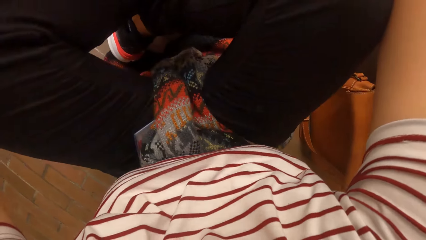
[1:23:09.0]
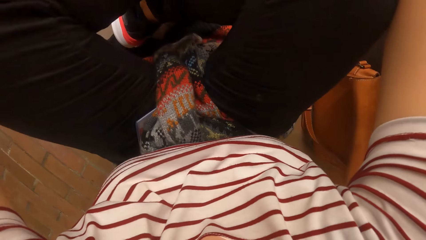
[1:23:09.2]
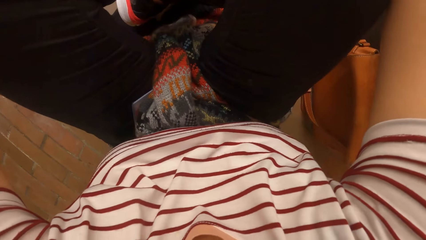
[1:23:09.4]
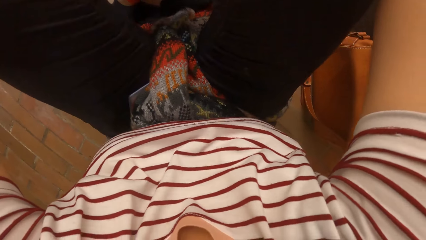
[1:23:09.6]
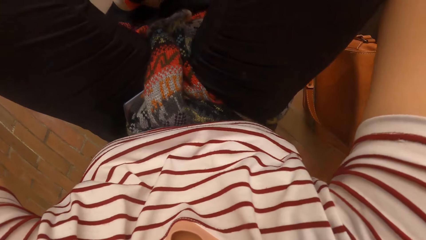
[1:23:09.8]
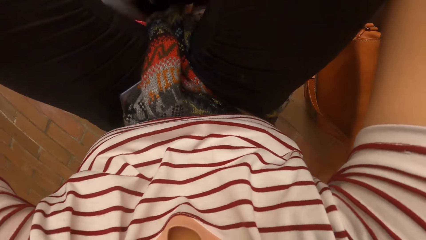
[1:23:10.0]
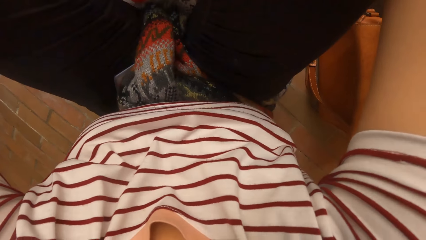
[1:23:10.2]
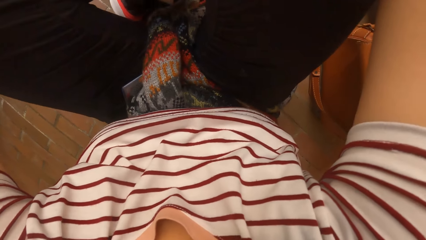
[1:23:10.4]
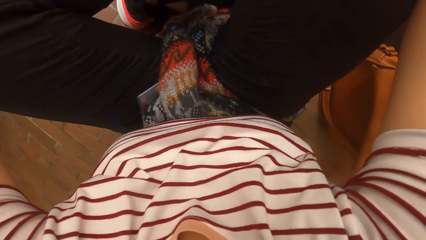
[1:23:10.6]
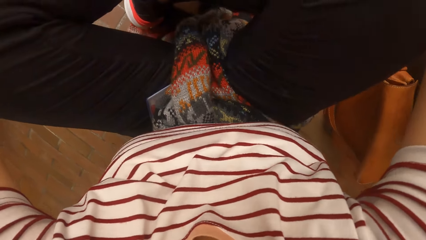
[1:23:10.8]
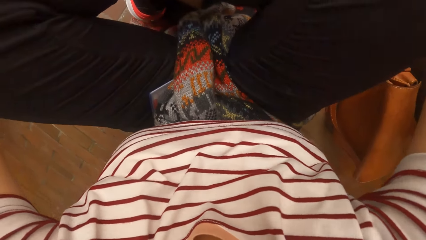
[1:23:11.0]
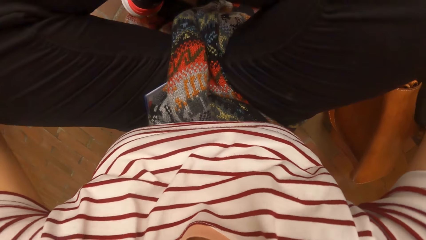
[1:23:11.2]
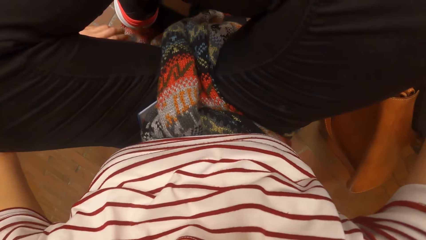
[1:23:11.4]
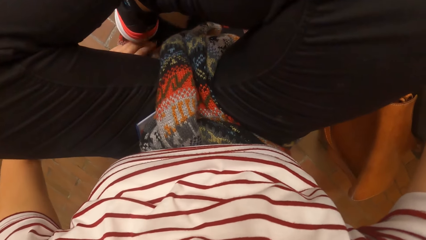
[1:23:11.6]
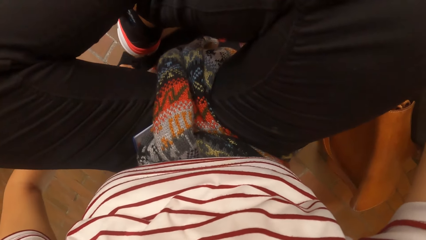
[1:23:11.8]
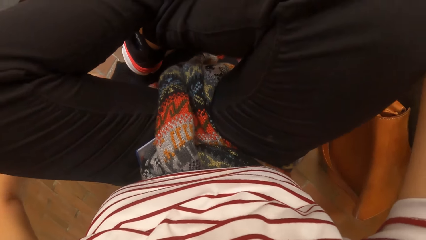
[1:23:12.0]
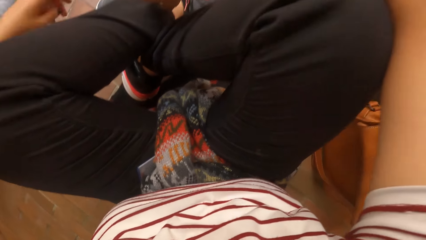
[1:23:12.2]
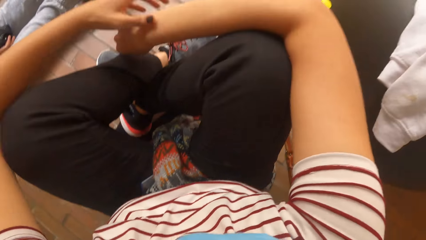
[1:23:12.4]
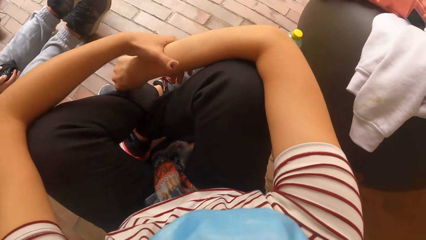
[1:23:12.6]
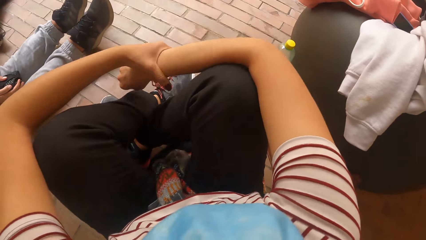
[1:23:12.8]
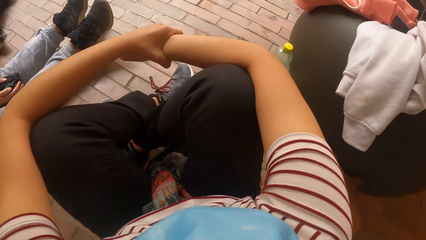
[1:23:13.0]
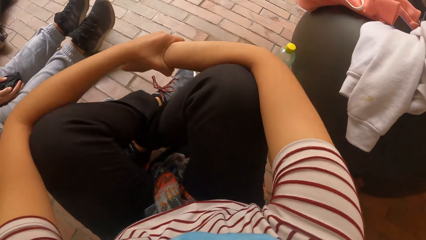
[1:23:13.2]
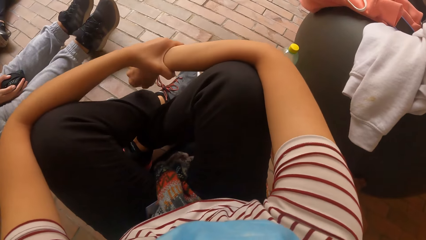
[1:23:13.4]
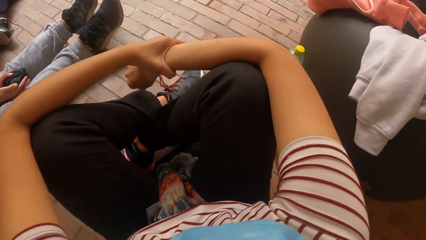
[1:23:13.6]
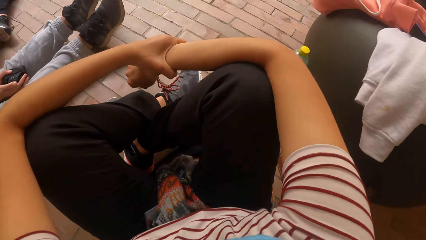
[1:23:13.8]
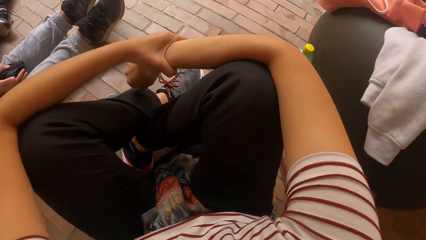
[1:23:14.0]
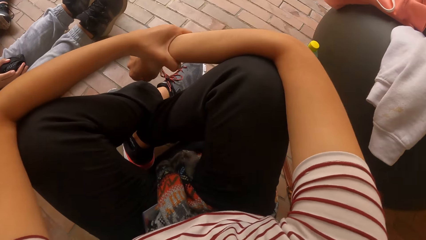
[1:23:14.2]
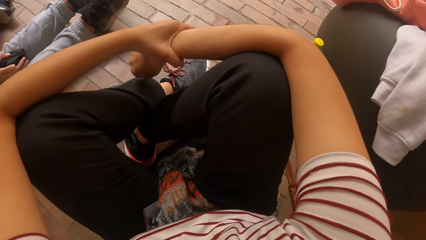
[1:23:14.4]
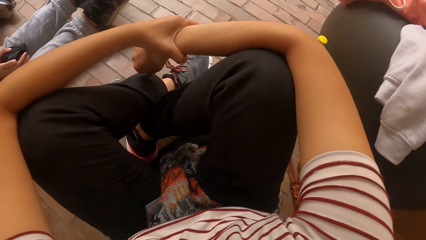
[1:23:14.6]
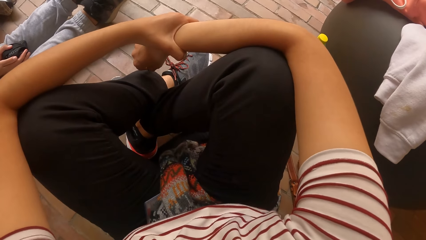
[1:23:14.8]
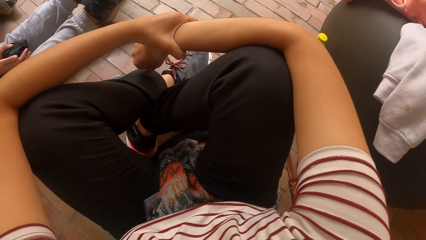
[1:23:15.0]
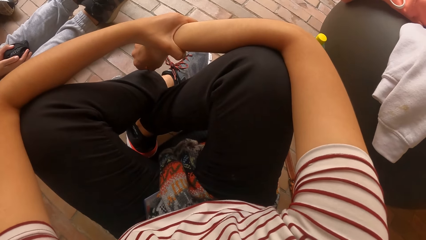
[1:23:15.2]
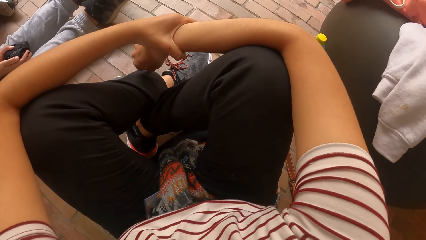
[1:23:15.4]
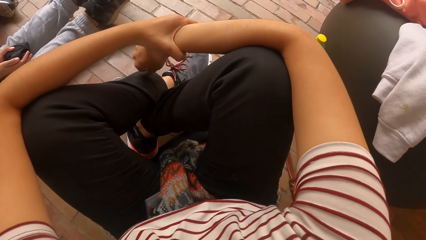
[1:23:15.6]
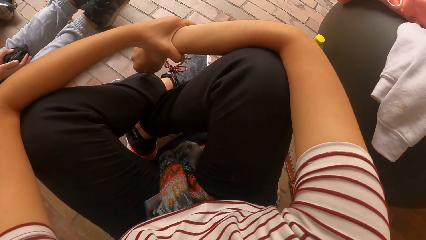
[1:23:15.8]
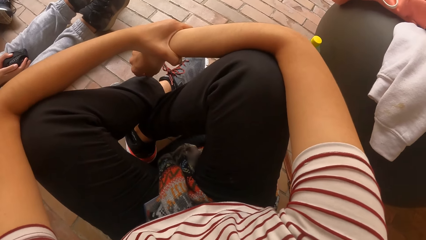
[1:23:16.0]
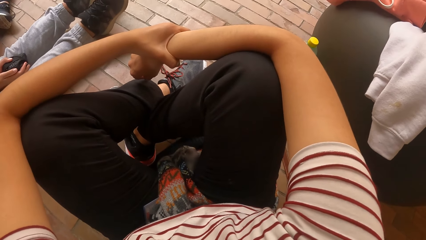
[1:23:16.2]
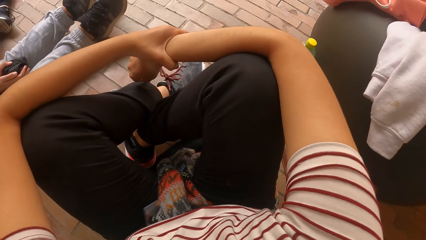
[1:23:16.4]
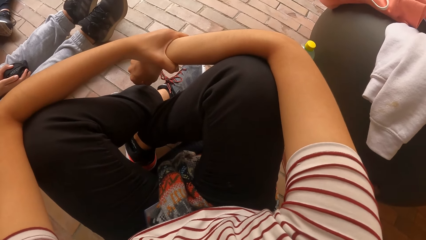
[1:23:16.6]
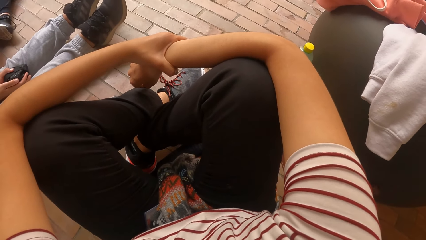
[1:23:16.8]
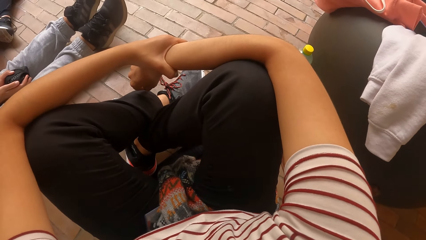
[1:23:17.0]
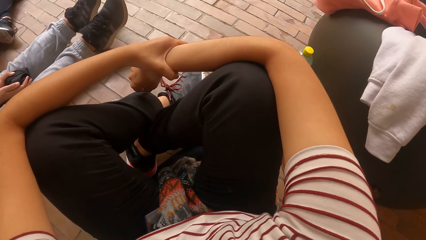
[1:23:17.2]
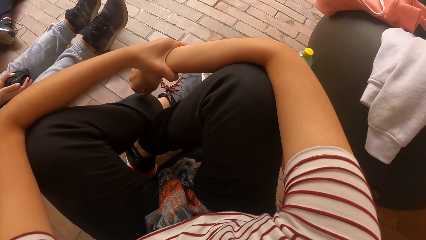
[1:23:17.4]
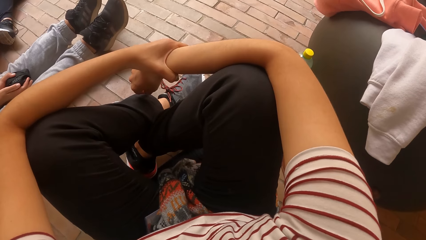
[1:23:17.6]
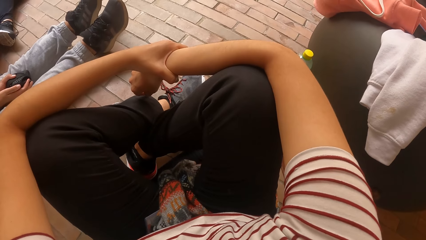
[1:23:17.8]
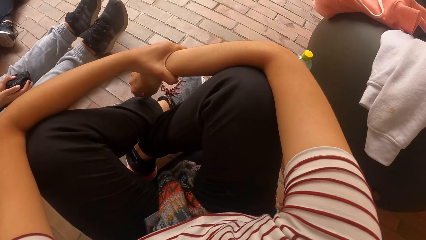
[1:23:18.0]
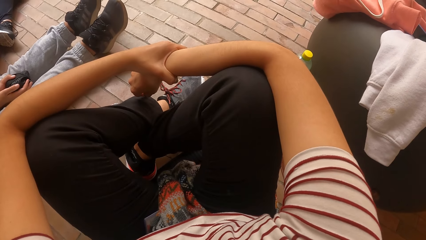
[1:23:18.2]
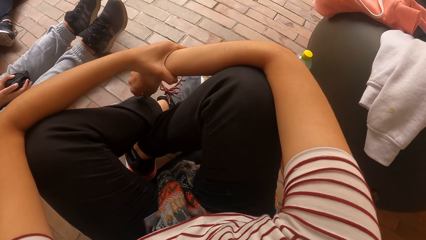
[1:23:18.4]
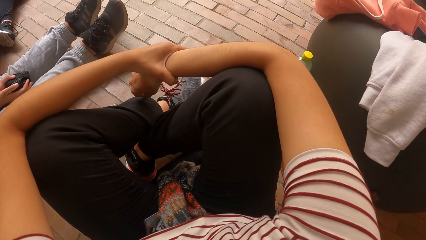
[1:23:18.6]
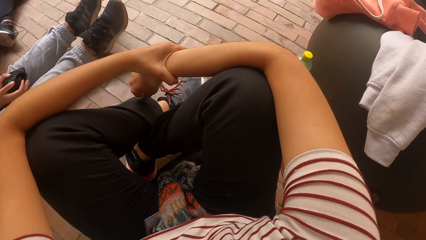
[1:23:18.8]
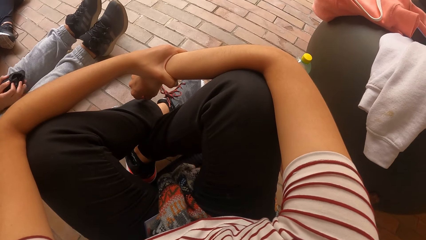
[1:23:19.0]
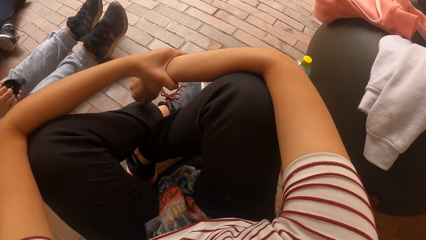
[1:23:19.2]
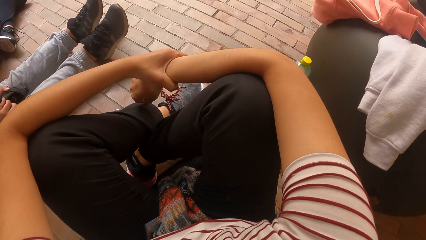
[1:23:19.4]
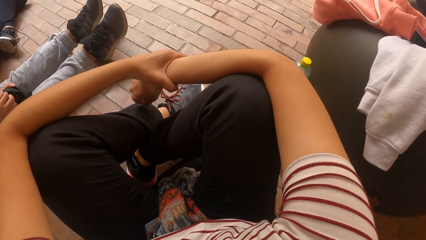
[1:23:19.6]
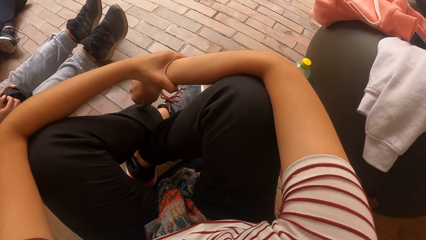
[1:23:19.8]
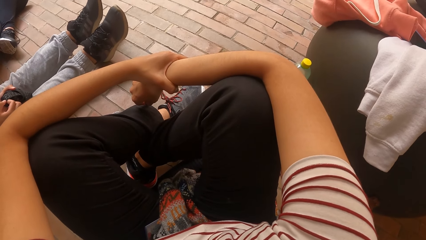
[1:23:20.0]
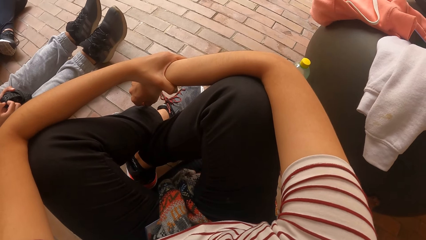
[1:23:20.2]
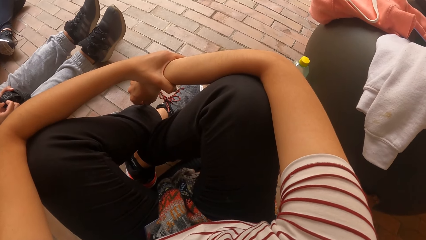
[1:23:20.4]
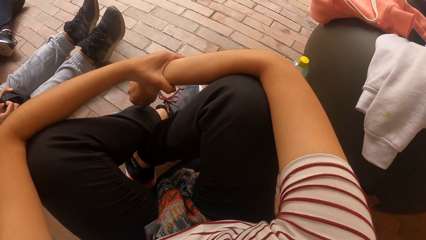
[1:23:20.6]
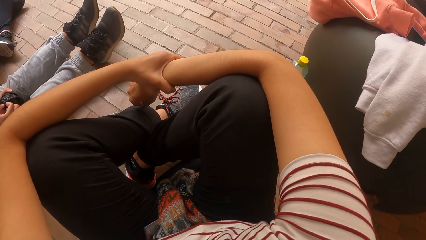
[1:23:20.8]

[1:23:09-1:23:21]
The camera wearer adjusts the piece of cloth on a floor. She places her hands on the knees. She stares at the floor.

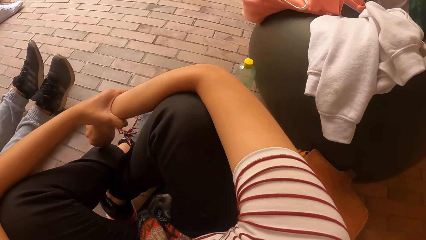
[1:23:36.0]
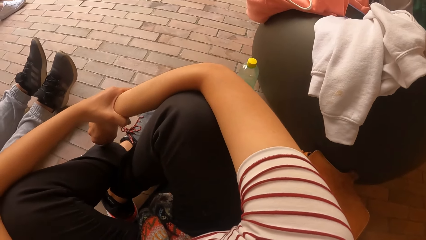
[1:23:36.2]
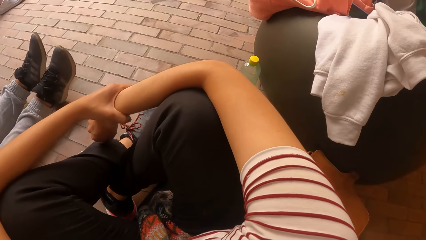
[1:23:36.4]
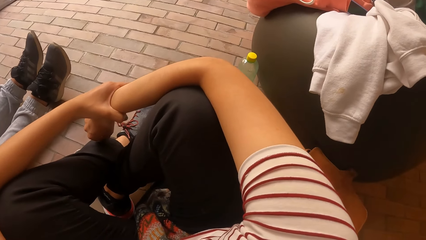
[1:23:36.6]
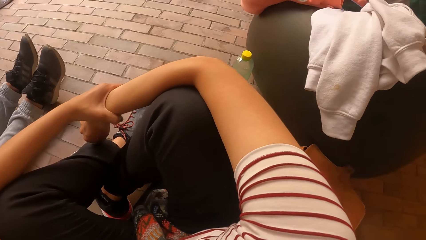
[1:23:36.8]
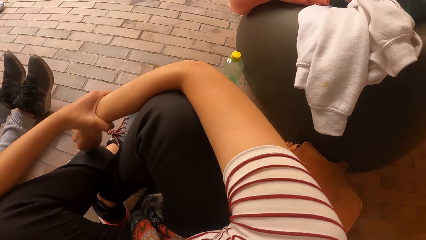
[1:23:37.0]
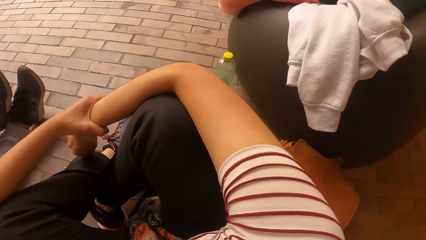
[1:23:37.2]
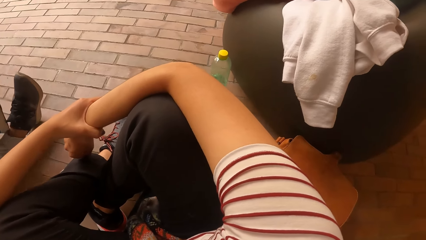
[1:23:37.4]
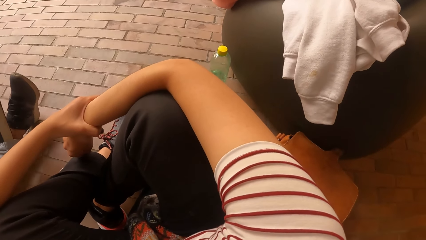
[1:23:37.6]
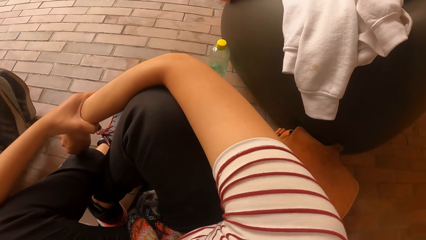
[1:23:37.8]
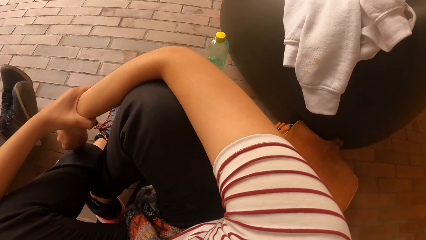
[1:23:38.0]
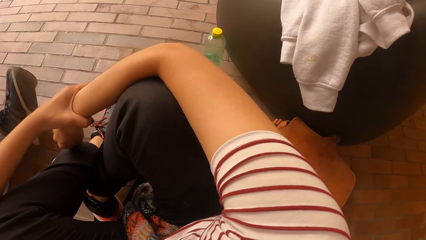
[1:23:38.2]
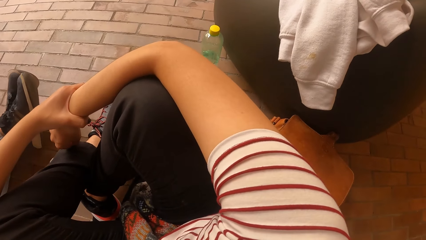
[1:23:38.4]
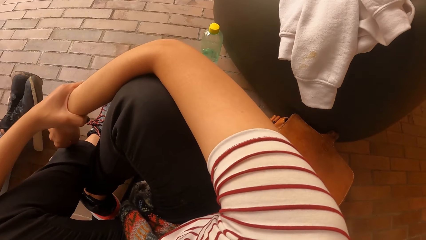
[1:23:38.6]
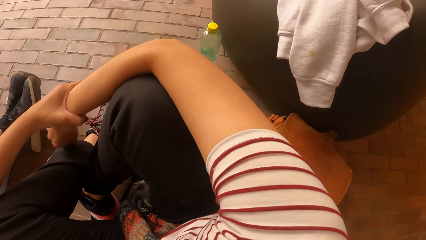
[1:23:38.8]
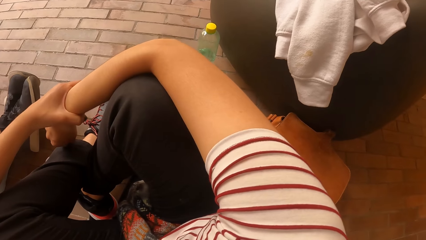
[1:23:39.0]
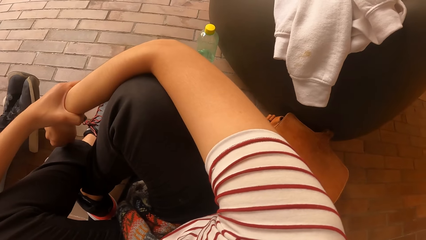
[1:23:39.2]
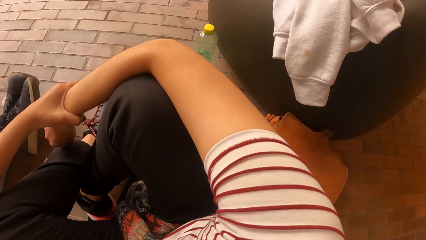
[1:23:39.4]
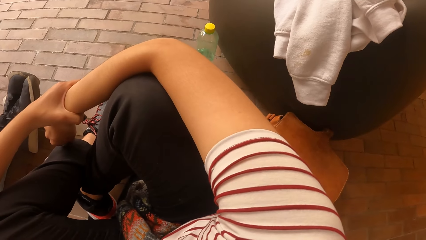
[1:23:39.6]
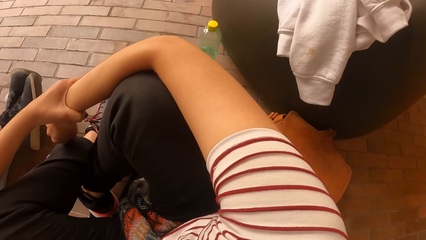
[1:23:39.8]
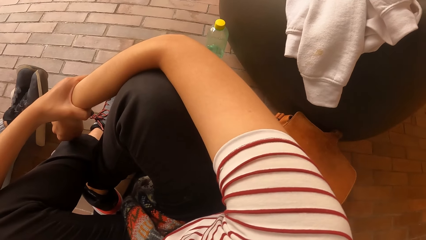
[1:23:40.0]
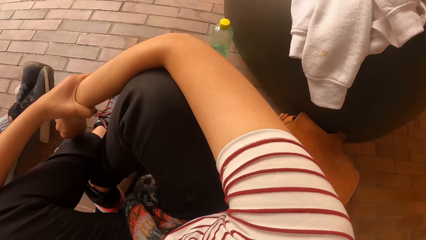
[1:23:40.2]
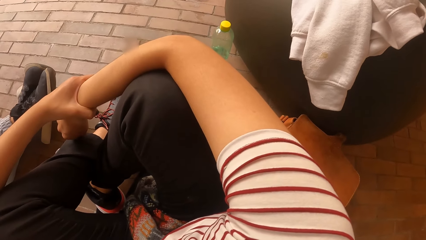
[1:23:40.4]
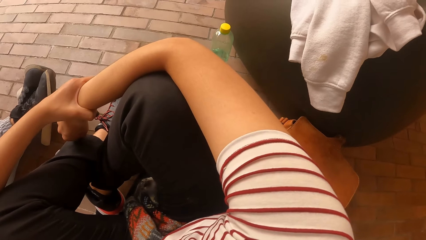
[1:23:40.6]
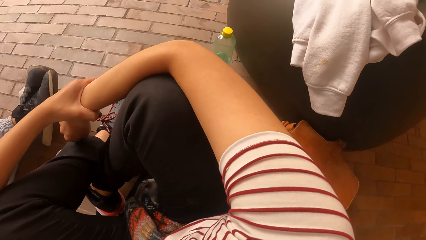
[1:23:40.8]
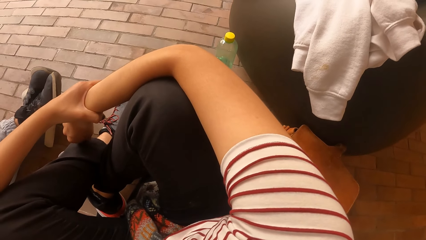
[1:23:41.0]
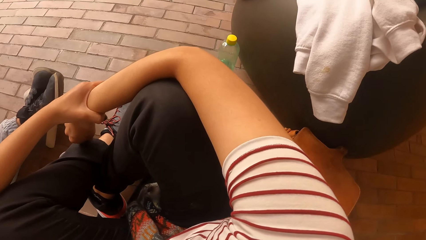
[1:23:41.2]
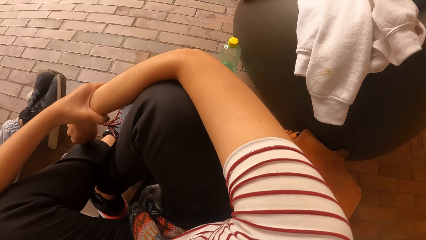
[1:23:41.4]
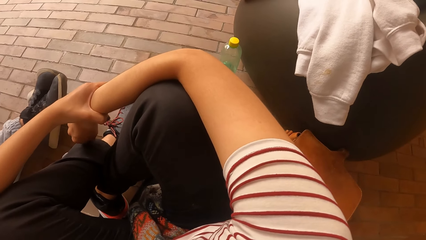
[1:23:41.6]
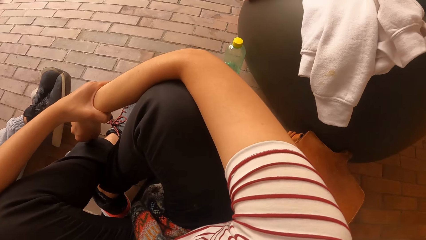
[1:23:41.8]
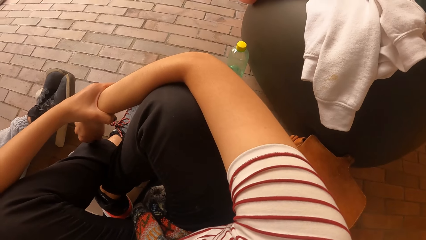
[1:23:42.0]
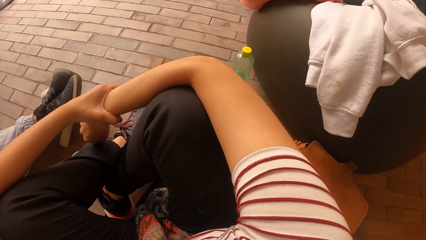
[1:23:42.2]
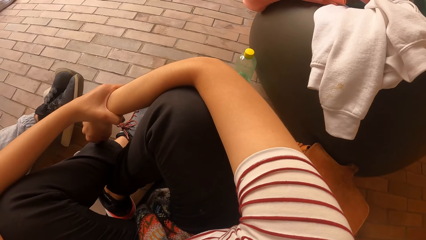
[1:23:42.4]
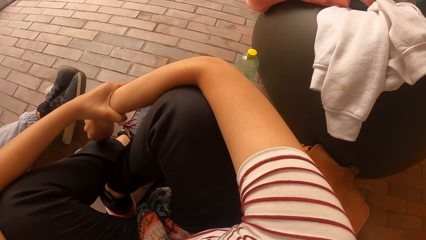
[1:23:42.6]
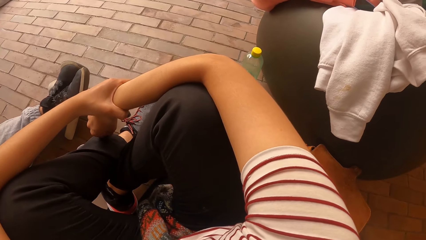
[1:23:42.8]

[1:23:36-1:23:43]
A woman places her left leg on the other. The camera wearer stares at the floor.
